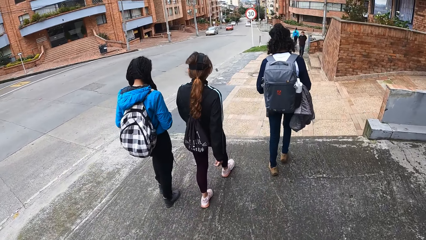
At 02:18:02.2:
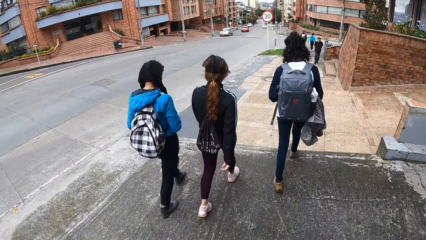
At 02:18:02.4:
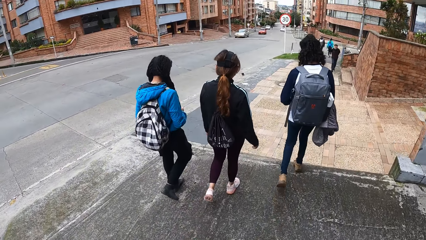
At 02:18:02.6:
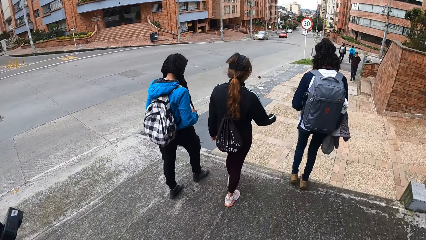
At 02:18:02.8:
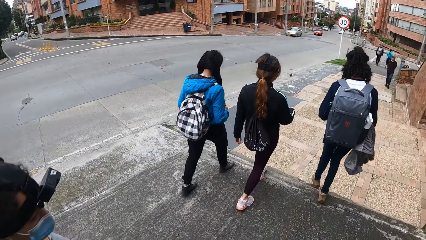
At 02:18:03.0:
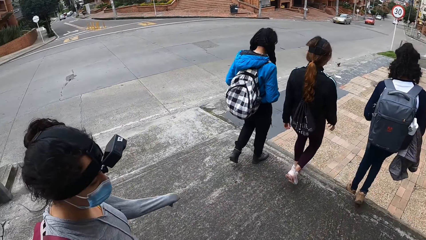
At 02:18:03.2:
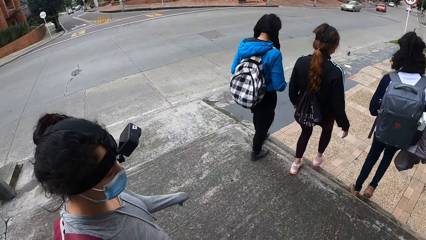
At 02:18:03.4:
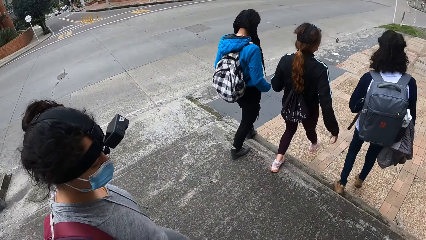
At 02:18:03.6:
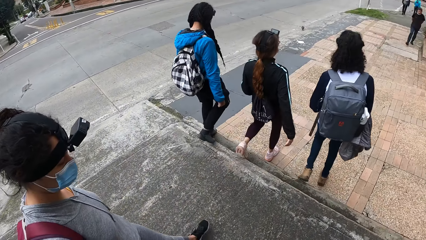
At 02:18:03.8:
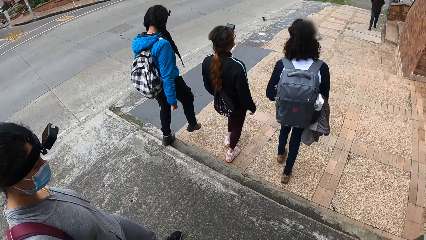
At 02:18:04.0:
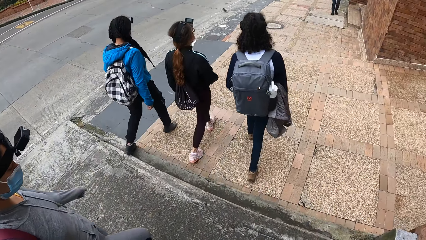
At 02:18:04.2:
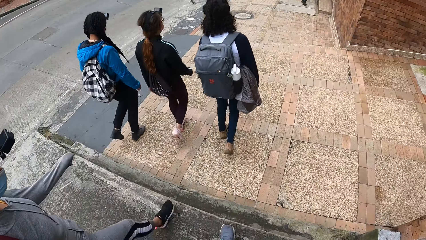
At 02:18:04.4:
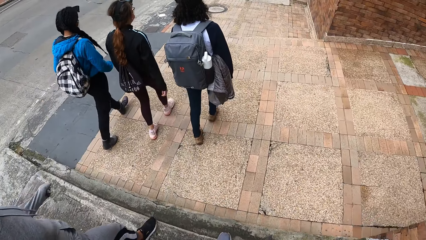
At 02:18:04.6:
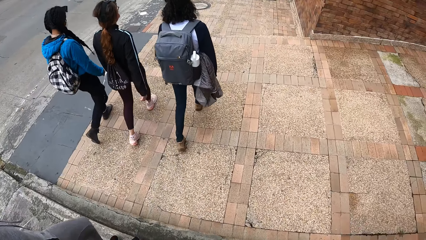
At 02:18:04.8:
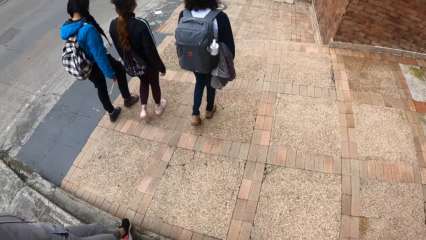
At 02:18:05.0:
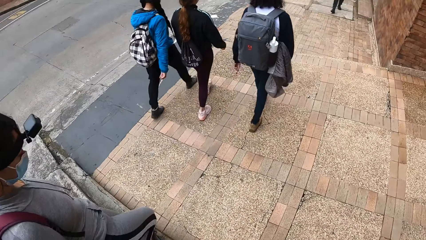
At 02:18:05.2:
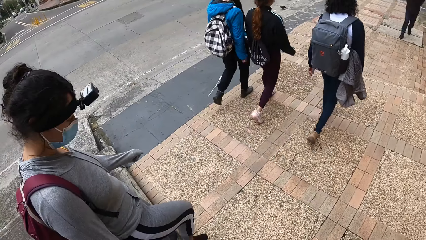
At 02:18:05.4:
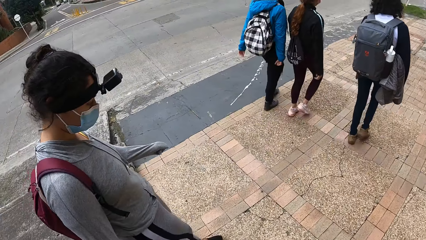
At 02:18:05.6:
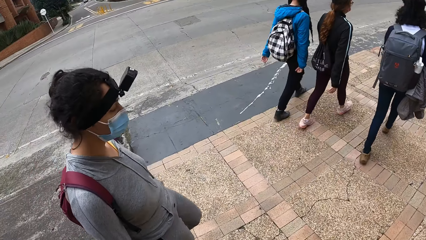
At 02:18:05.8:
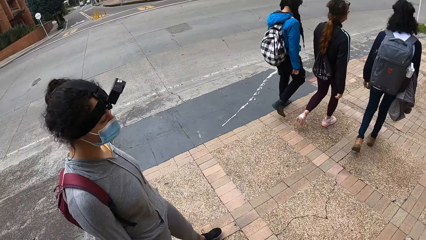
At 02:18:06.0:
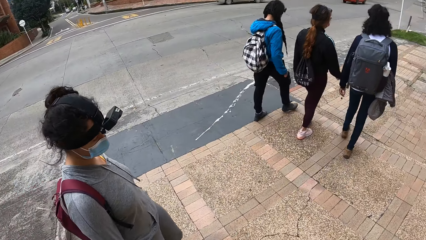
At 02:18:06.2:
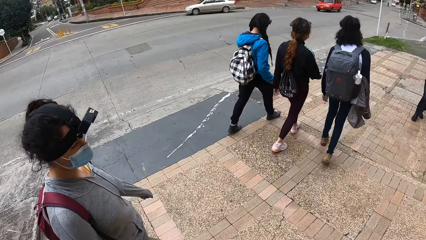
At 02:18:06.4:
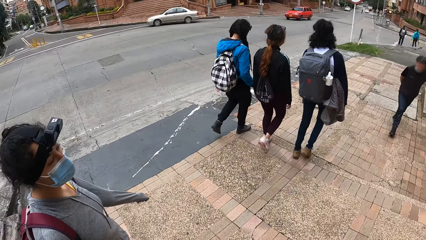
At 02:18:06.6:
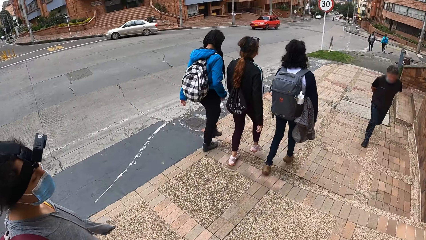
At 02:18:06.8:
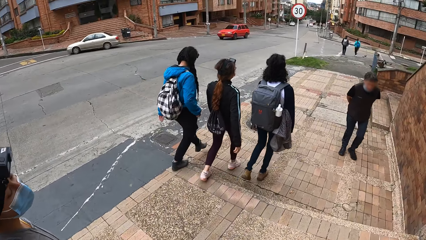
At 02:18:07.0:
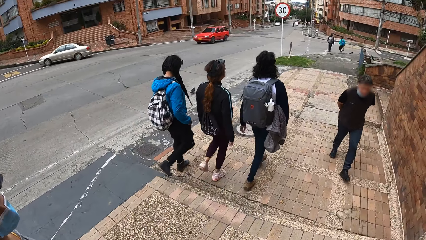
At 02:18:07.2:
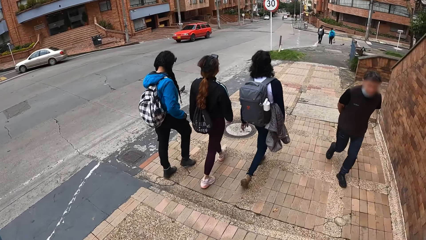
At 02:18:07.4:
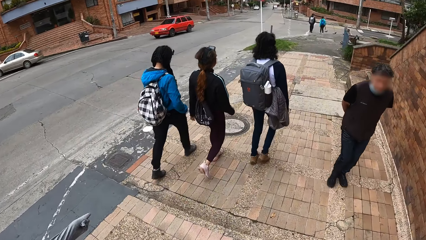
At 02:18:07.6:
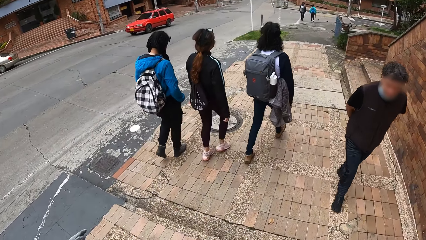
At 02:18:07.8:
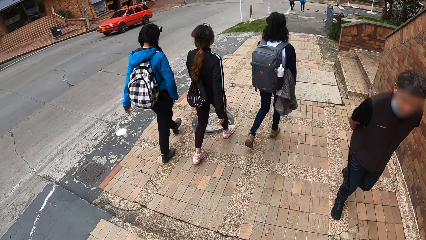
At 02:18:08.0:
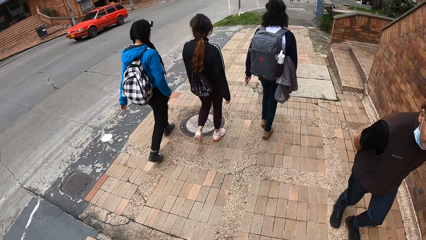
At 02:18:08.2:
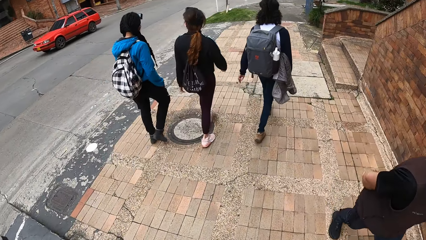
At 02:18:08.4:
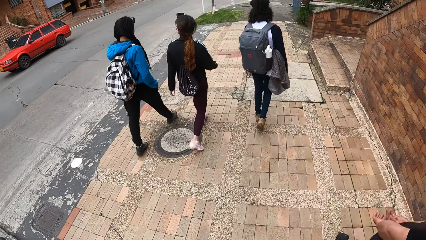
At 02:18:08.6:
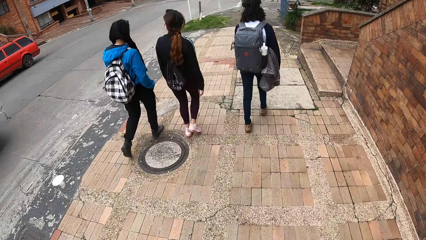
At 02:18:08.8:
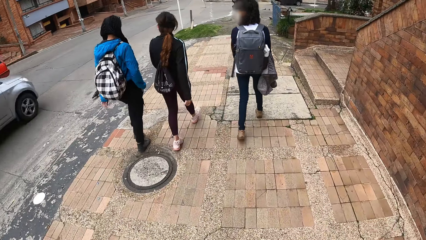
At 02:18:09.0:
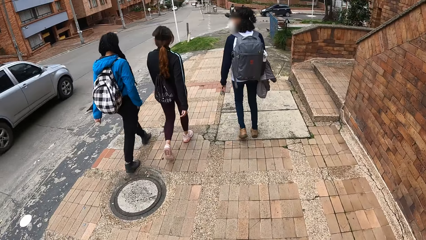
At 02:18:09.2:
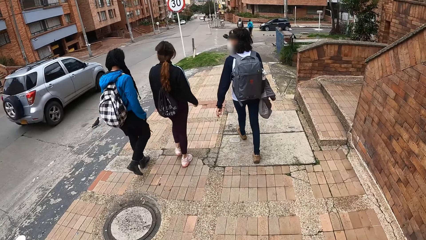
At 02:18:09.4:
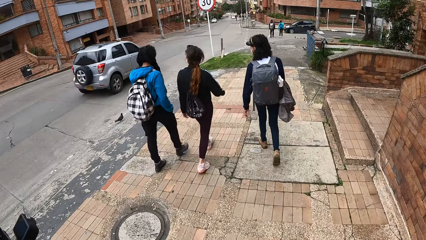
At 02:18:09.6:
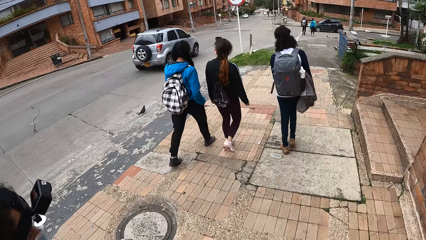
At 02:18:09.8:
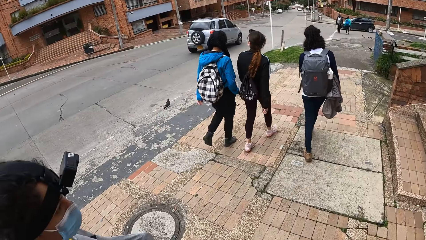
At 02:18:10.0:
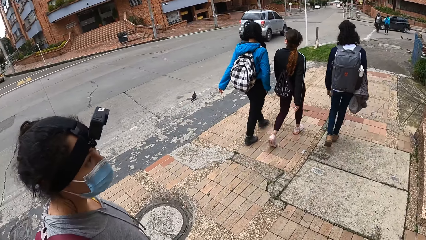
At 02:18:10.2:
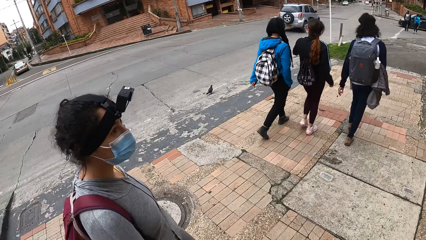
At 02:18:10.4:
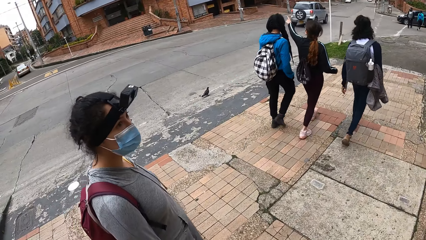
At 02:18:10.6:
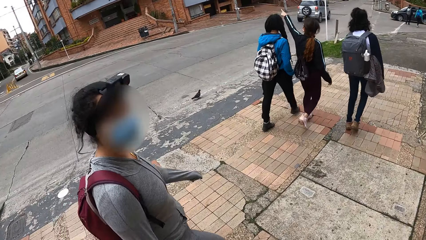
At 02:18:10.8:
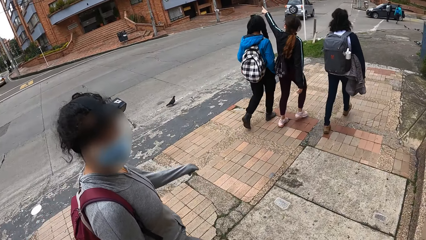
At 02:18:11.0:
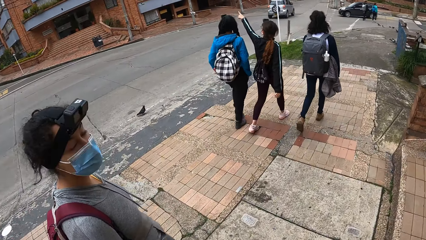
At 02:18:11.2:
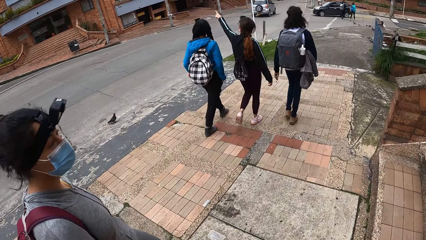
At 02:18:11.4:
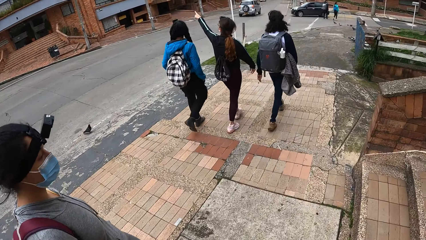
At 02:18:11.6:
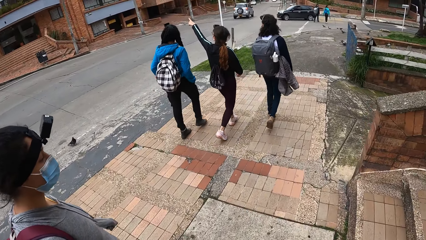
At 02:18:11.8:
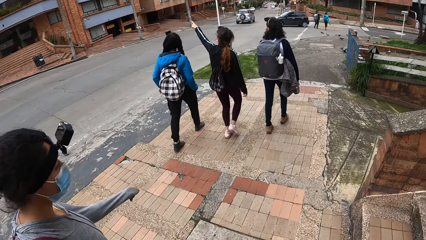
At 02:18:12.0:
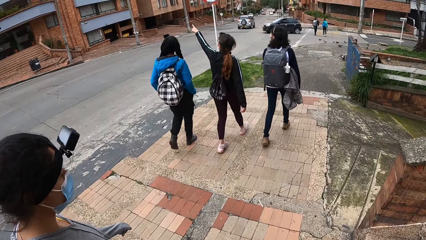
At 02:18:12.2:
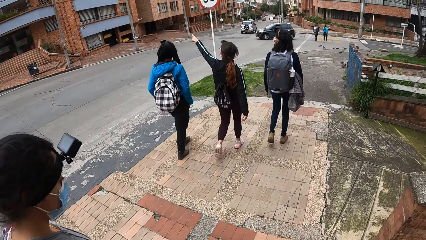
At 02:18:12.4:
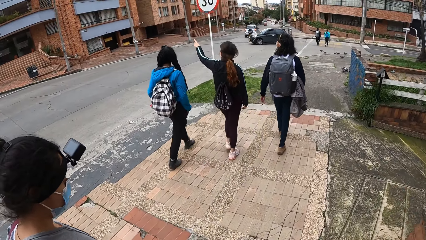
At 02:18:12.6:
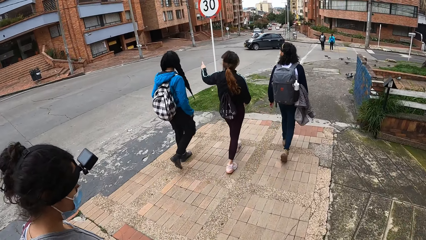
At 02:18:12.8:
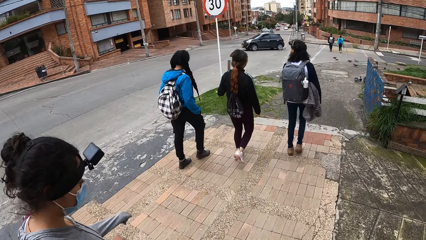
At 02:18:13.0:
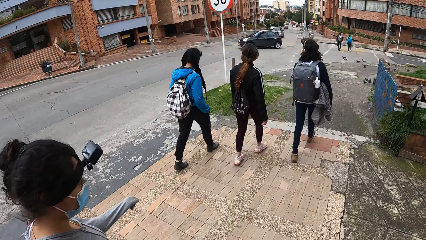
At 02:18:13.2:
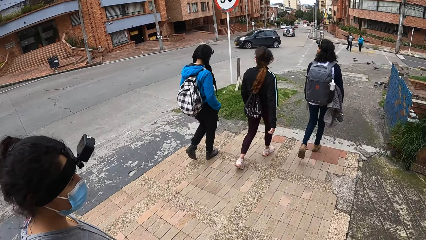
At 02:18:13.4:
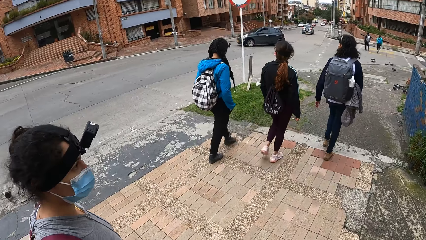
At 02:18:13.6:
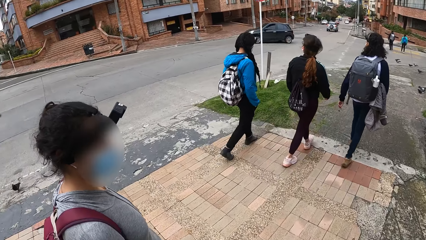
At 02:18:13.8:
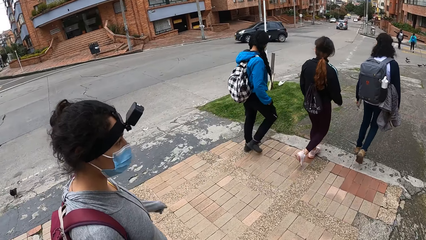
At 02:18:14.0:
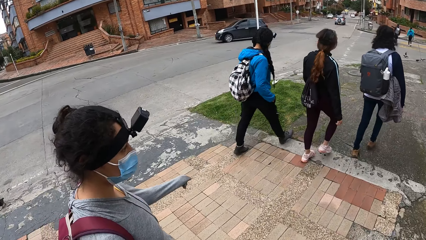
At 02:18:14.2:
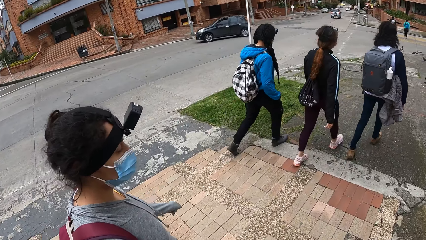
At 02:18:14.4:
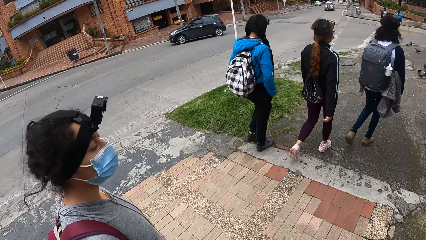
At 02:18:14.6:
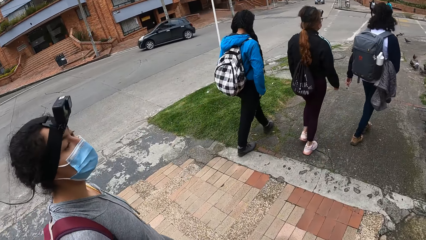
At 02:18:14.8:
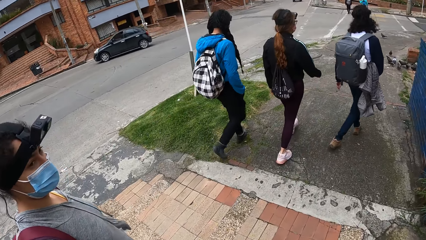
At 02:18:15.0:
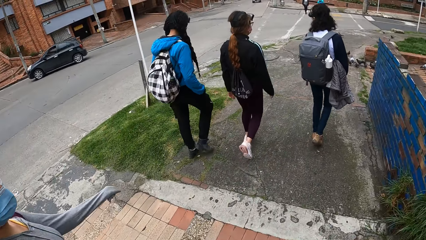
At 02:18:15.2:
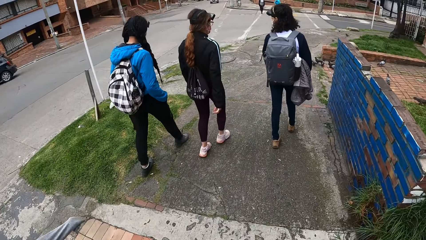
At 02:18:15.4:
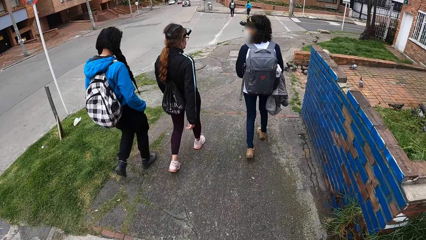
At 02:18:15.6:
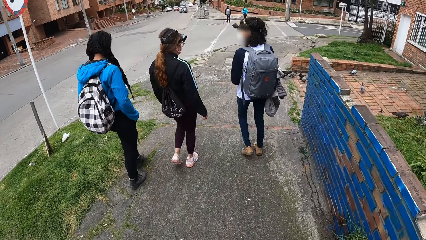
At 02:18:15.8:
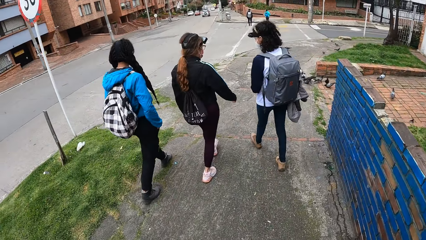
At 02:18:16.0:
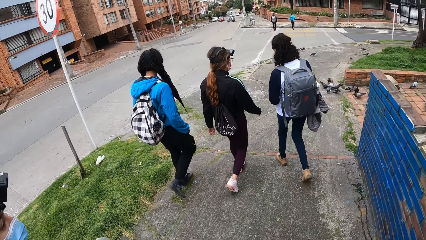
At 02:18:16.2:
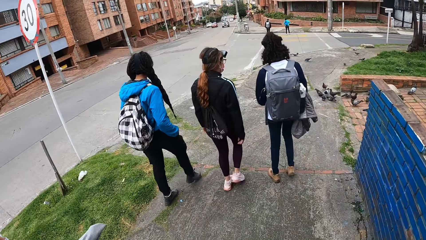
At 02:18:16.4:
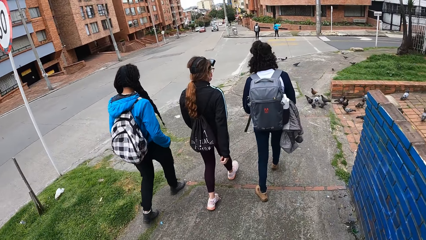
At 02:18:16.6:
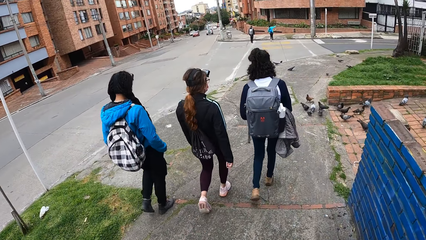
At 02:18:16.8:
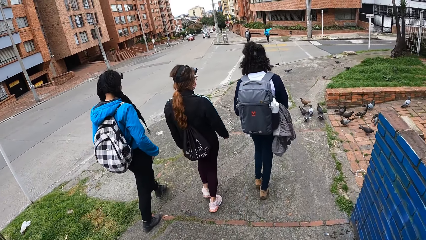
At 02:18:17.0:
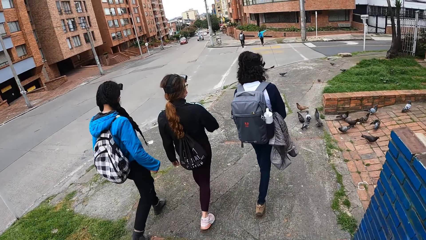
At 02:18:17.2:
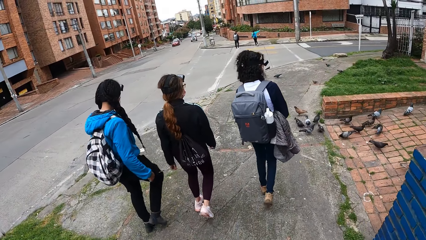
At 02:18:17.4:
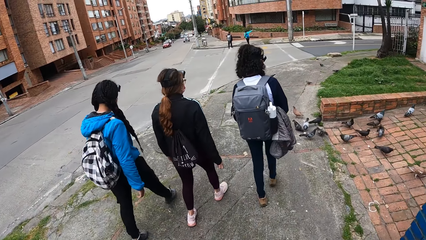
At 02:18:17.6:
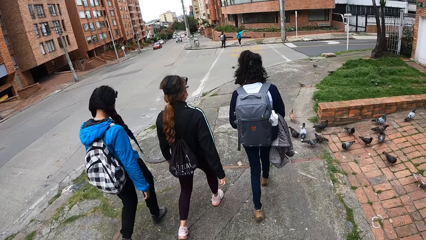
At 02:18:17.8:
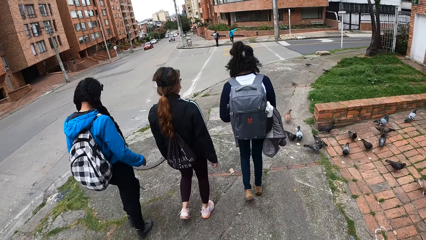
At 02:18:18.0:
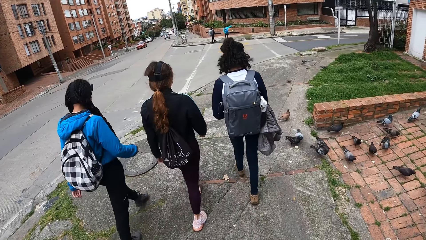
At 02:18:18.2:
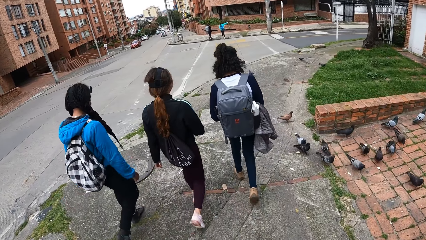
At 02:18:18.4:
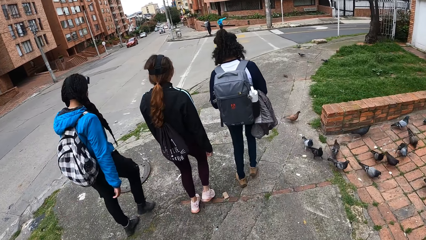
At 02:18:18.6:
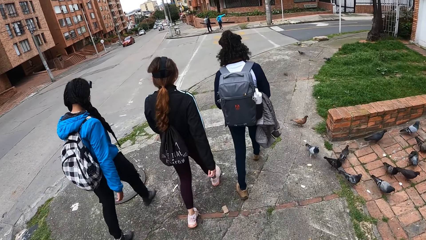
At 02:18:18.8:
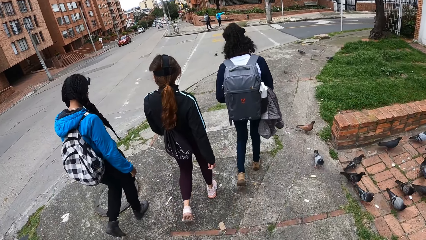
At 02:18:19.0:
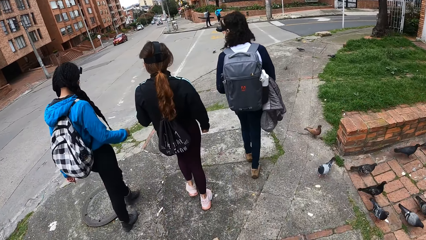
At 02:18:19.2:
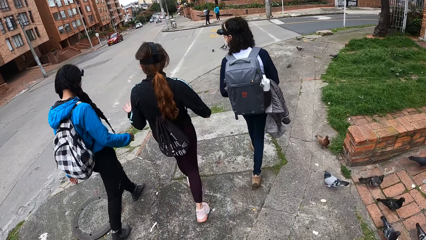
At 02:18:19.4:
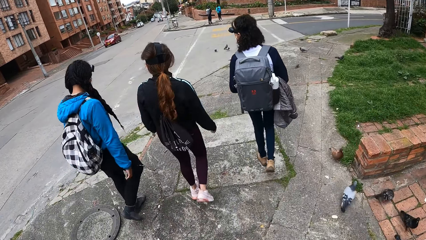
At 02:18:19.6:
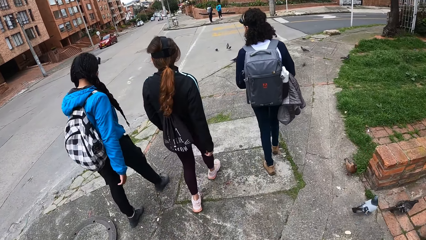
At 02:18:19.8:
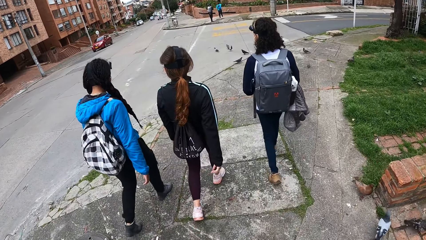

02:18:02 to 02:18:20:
The camera wearer looks at a woman. The woman converses with the camera wearer. A white car drives past the camera wearer. The camera wearer looks at the woman. They walk along the road with the woman. They converse with the woman. They walk along the road with the woman.
